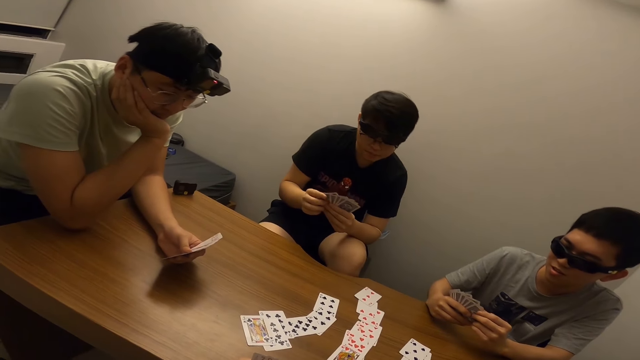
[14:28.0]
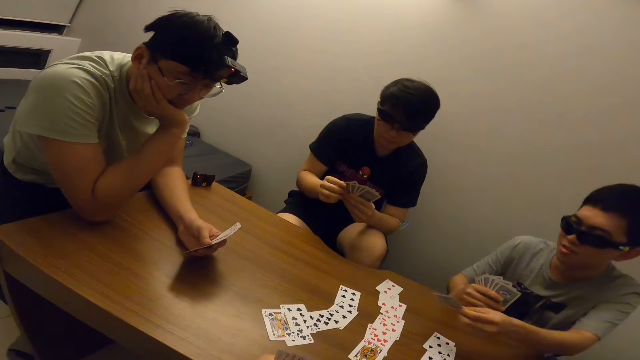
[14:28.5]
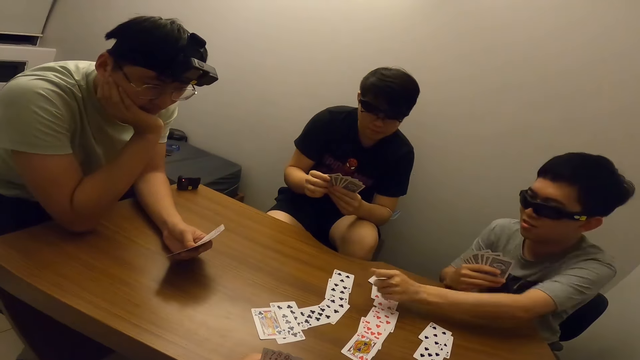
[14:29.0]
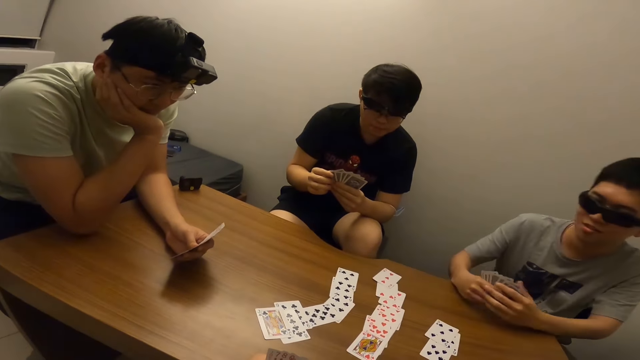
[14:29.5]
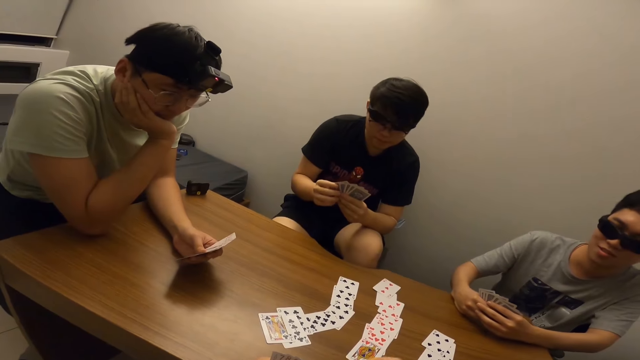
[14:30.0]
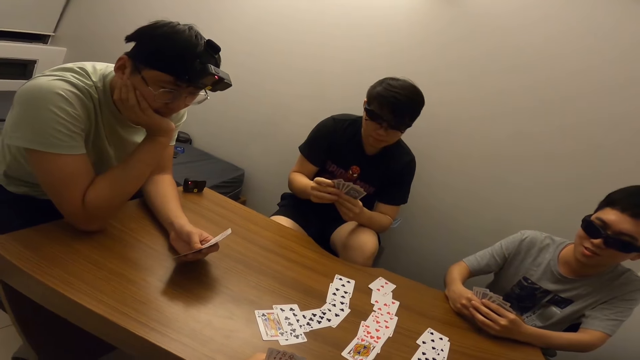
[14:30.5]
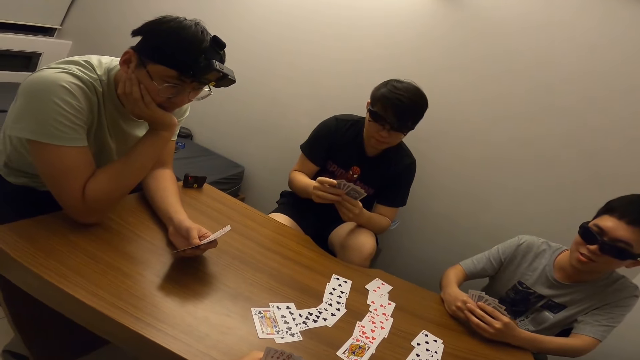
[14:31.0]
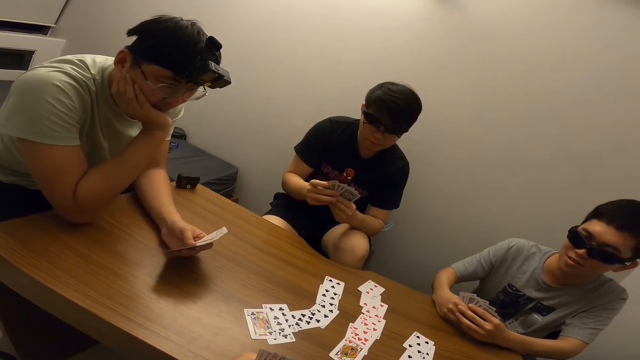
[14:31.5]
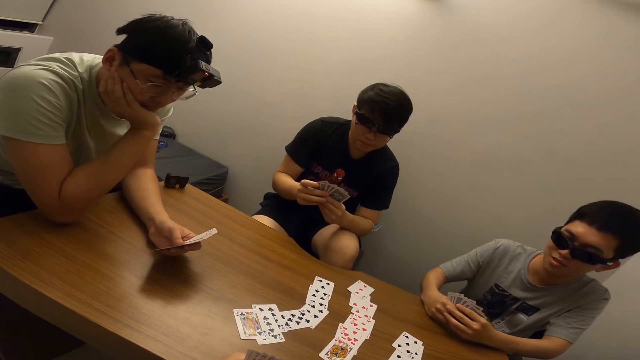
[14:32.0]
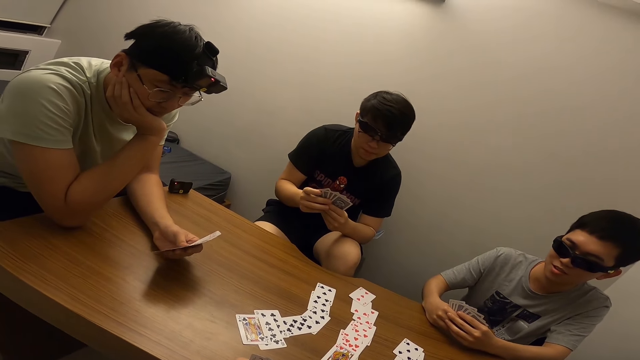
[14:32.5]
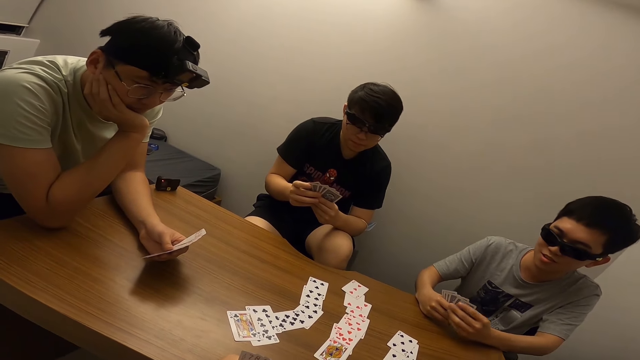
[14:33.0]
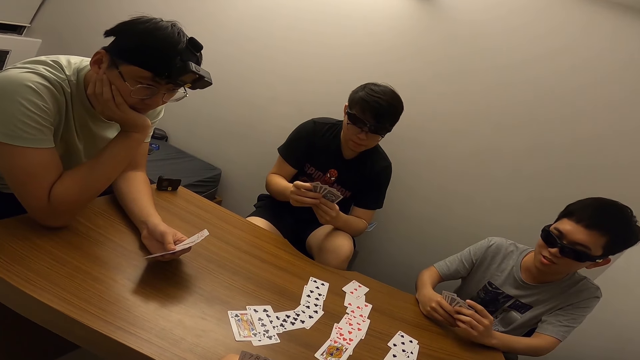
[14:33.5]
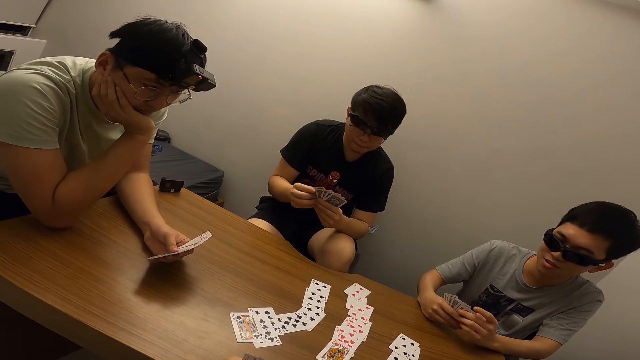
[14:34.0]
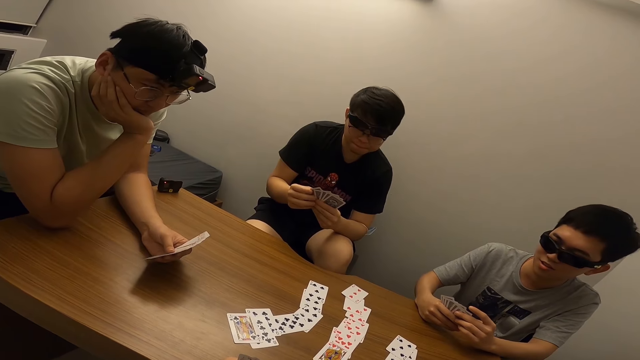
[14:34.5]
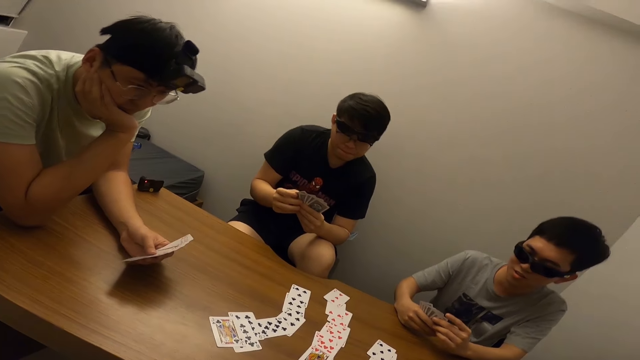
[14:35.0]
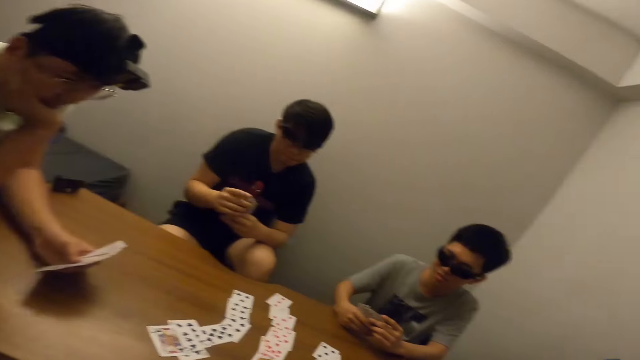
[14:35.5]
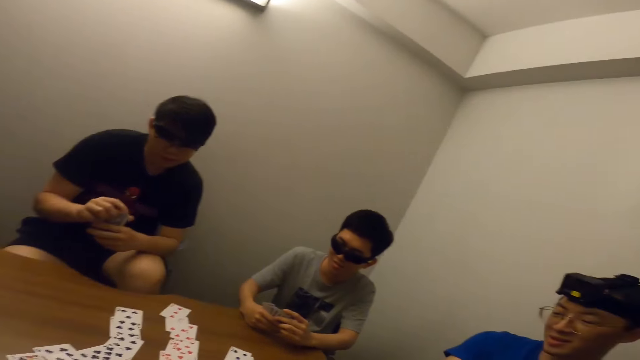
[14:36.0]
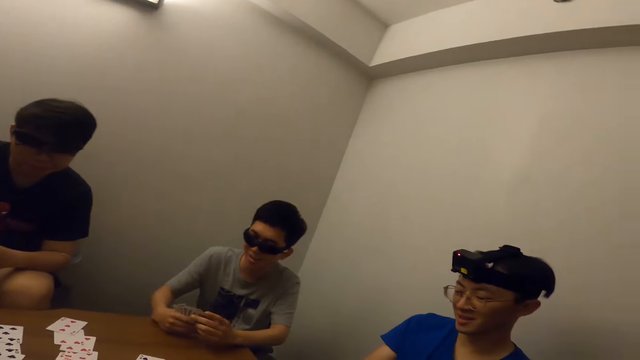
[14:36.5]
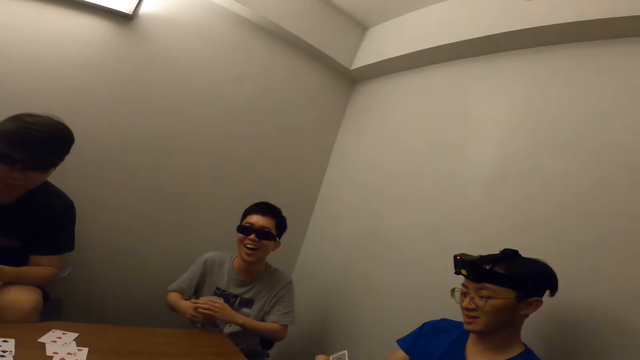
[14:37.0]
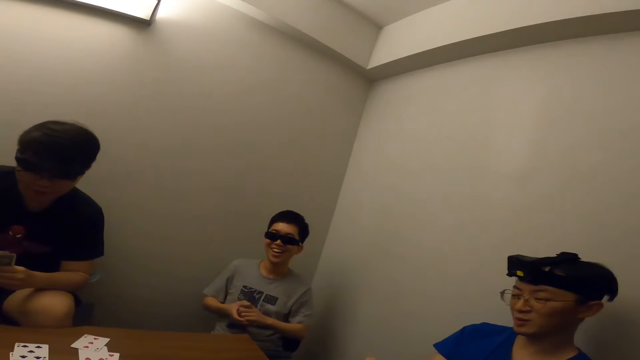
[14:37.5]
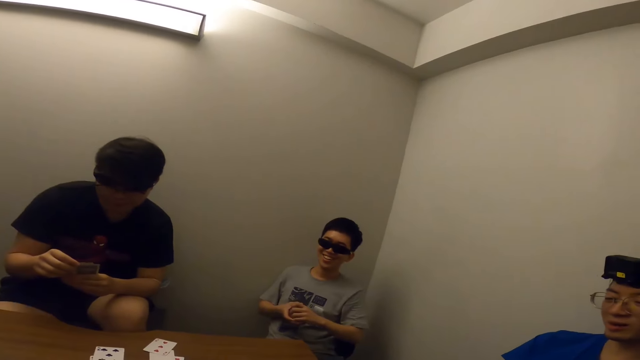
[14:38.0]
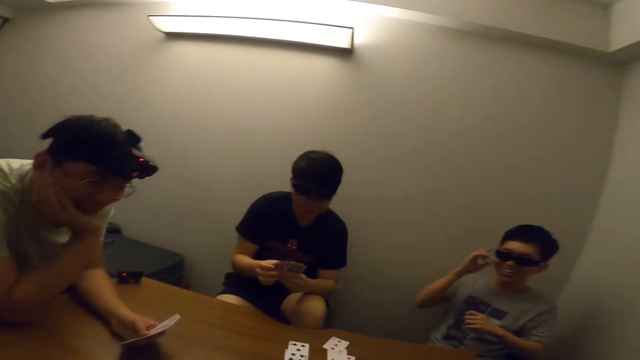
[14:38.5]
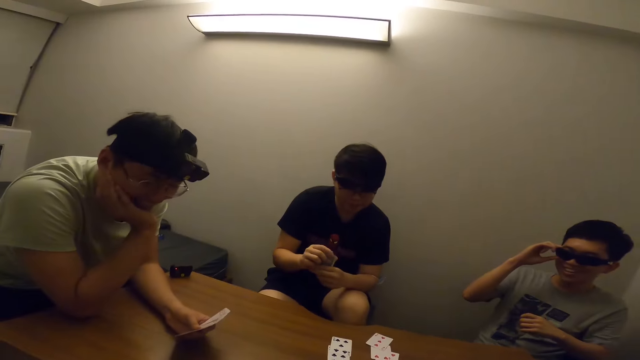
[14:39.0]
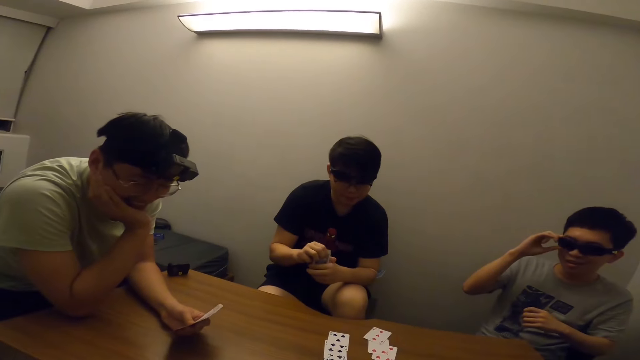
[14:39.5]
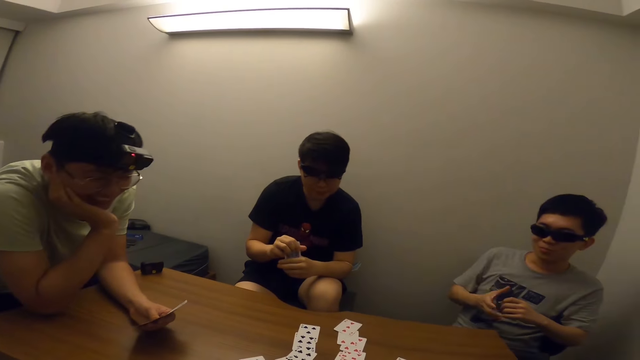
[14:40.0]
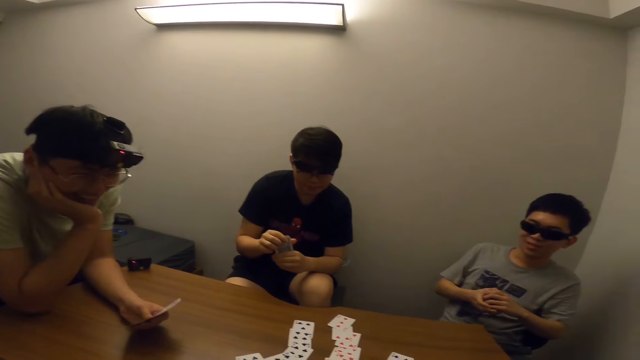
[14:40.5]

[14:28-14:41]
A man places a card on the table with his right hand. A person draws a card. The camera wearer stares at another man. The first man laughs. A third man smiles. The first man touches his eyeglasses with his right hand.

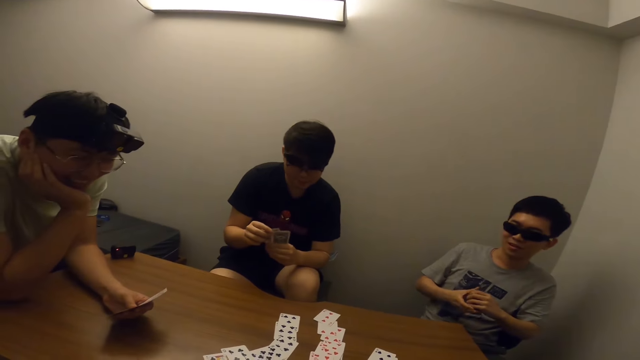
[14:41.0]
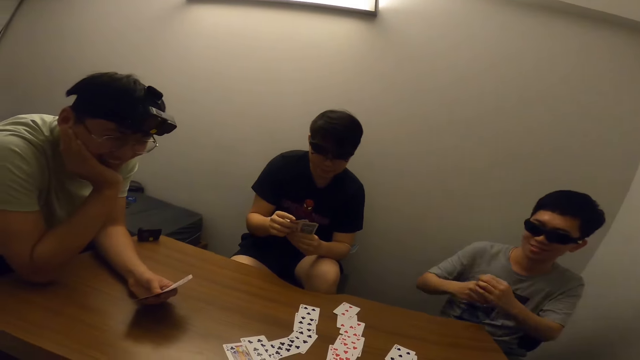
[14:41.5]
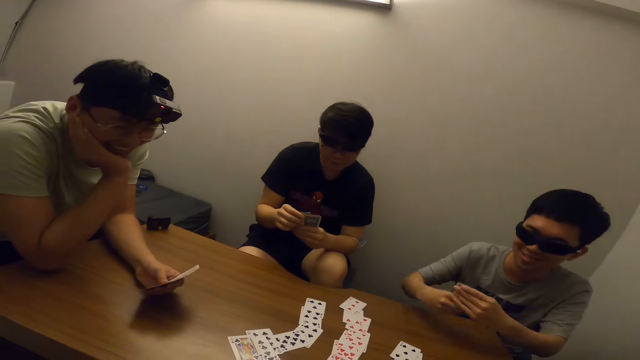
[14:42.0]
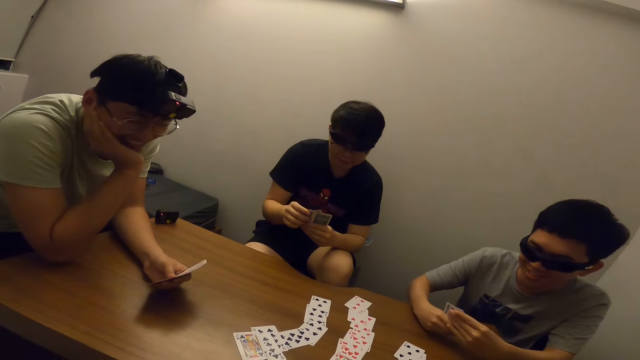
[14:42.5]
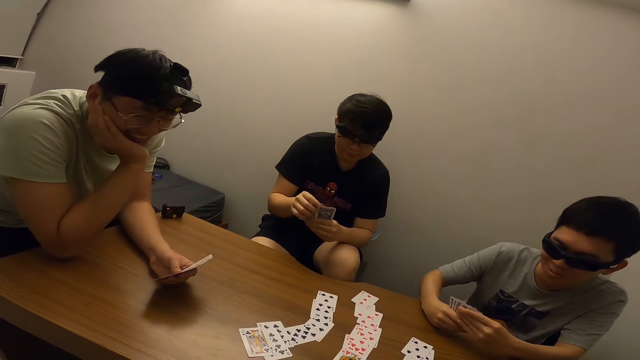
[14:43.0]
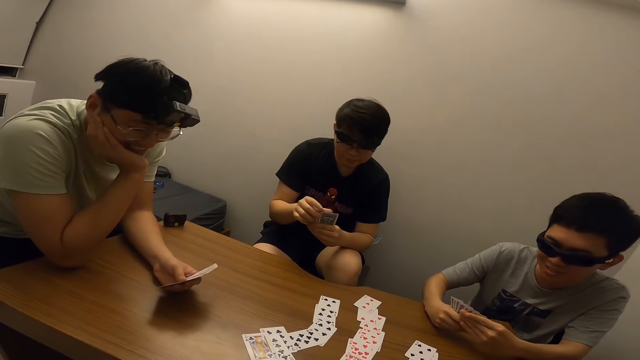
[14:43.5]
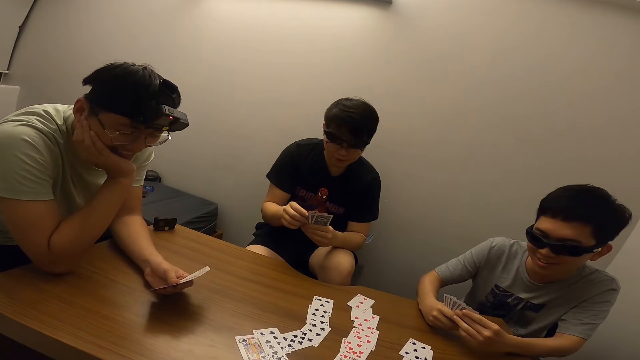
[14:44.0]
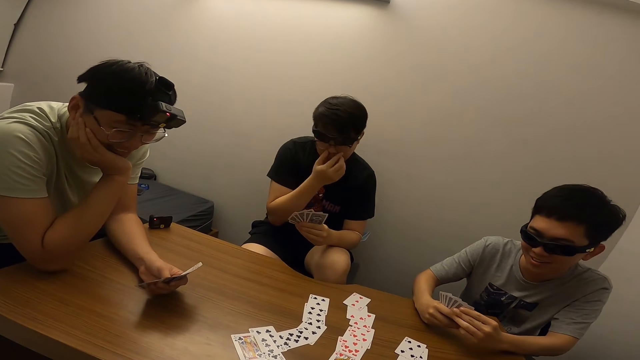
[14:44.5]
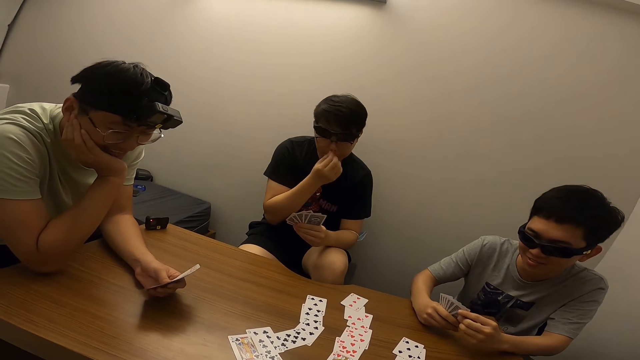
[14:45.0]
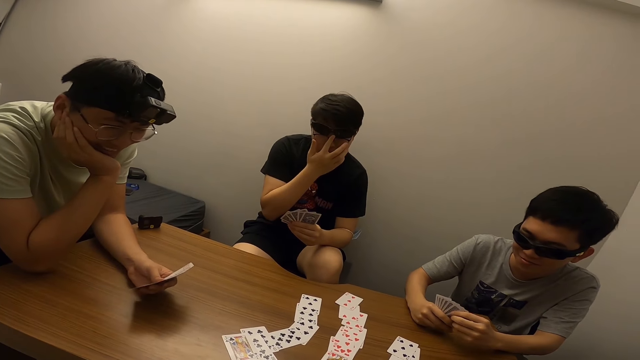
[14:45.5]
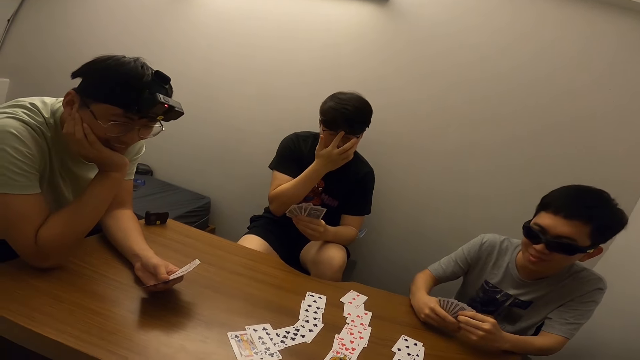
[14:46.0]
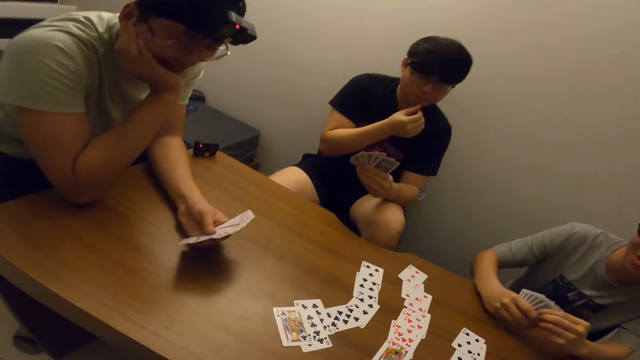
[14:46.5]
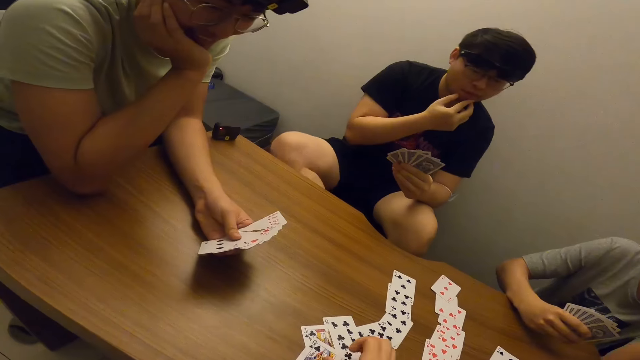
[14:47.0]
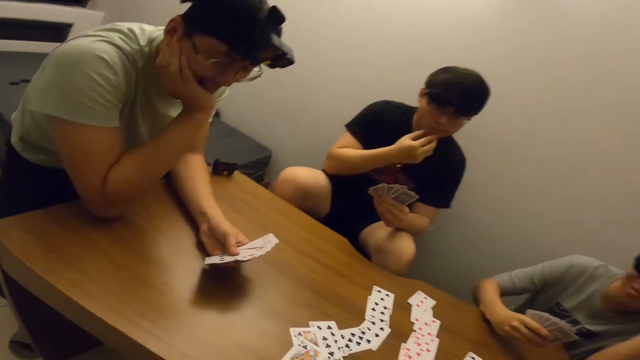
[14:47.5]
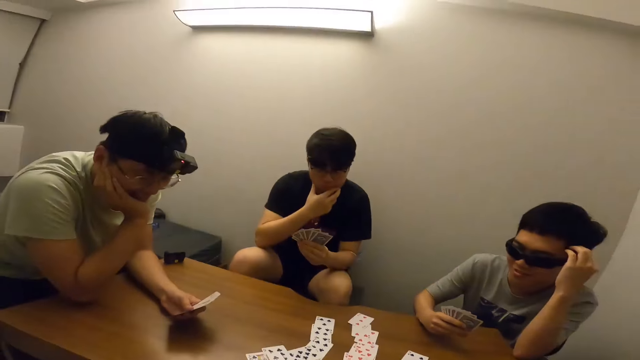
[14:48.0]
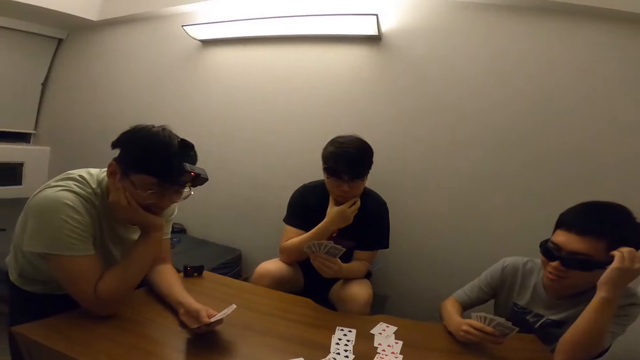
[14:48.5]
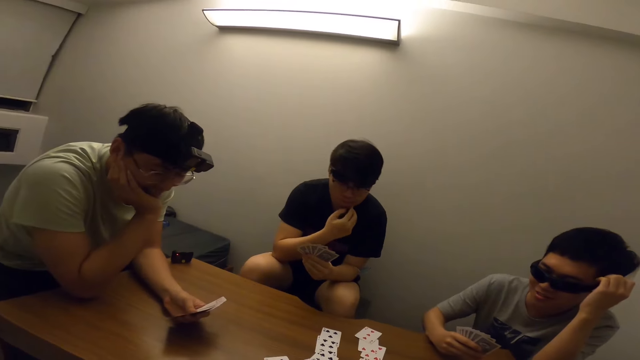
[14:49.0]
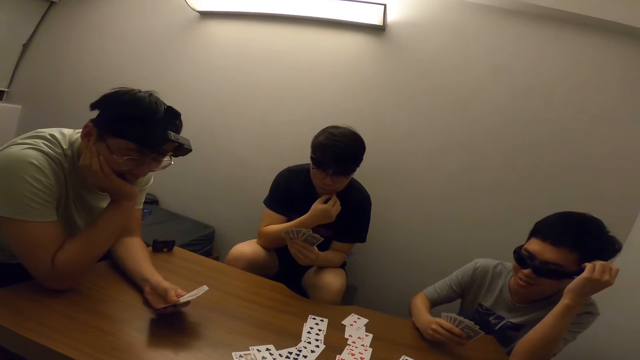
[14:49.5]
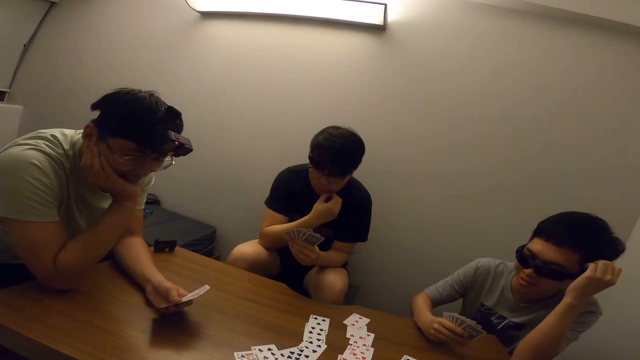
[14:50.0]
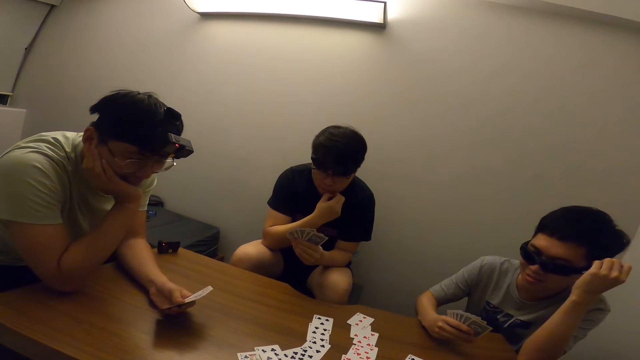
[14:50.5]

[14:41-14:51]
A man flips through the cards in his left hand. Another man places both hands on the table and flips through the cards in his right hand. The first man touches his face with his right hand. The other man touches his hair with his left hand.
